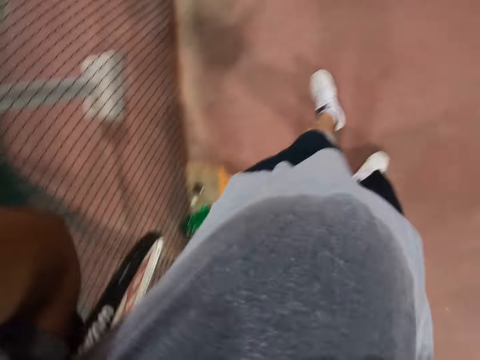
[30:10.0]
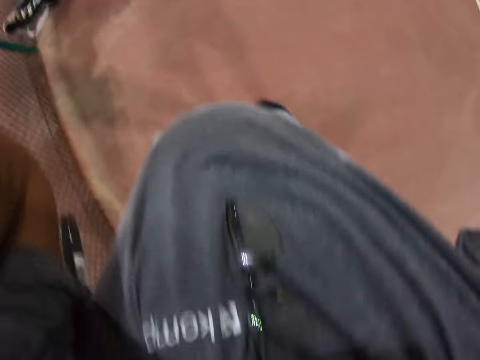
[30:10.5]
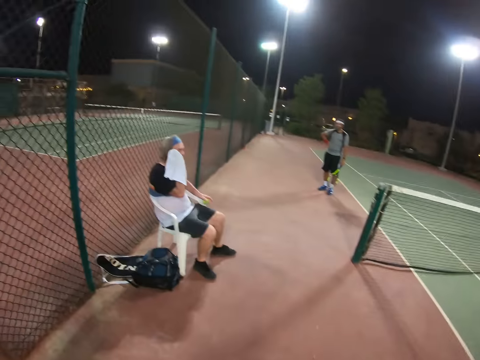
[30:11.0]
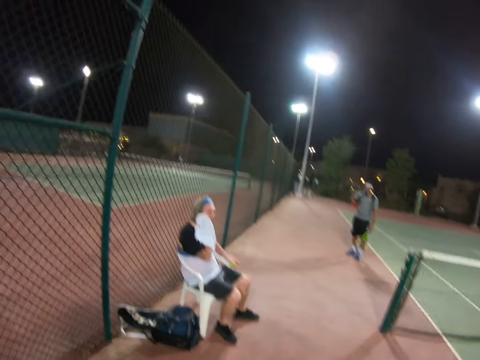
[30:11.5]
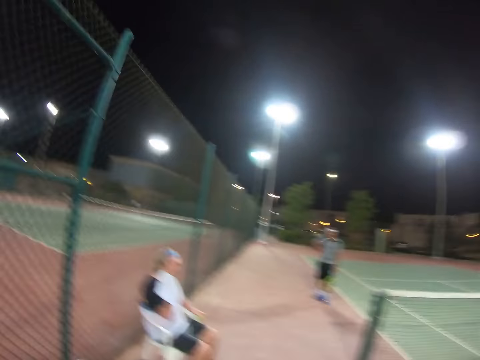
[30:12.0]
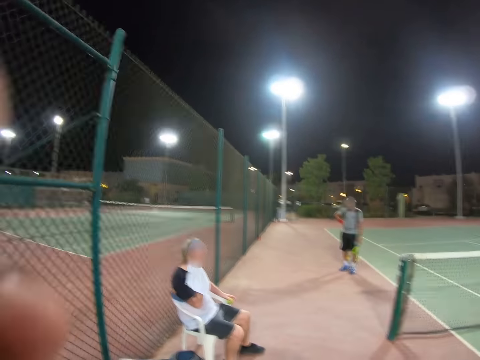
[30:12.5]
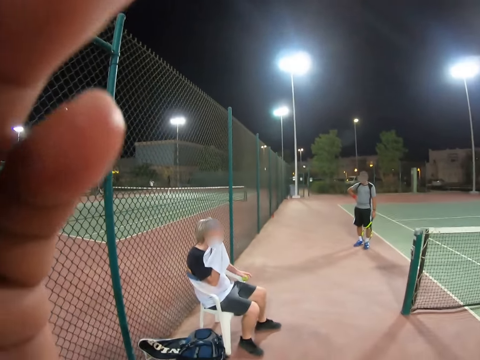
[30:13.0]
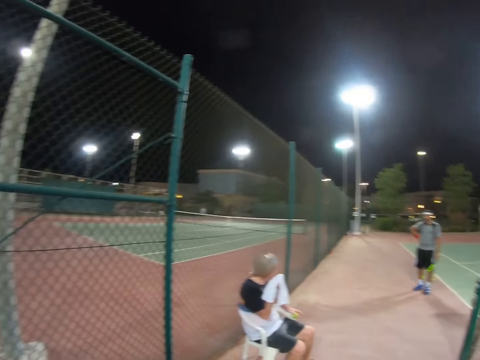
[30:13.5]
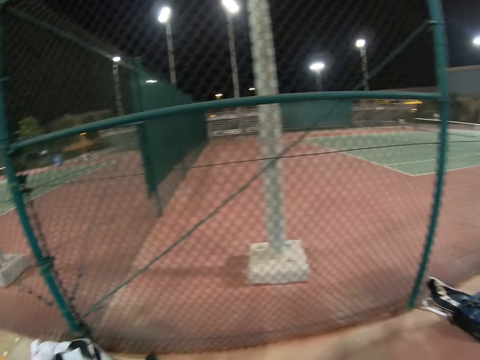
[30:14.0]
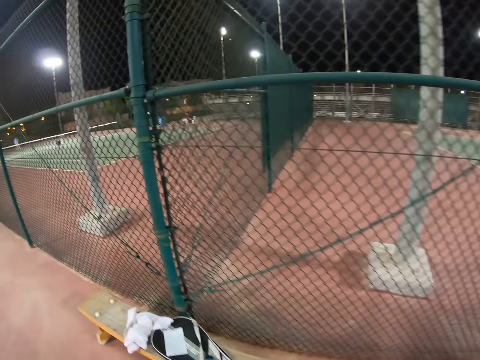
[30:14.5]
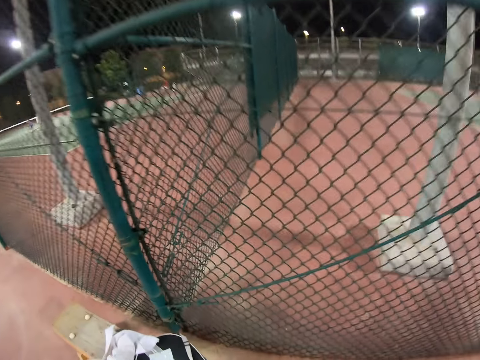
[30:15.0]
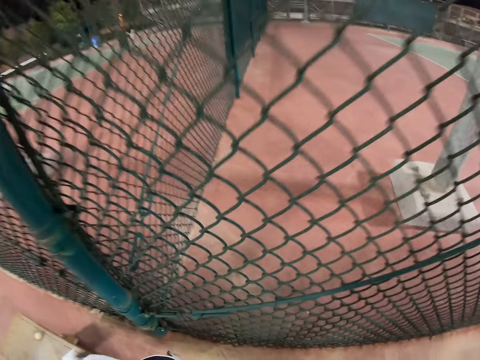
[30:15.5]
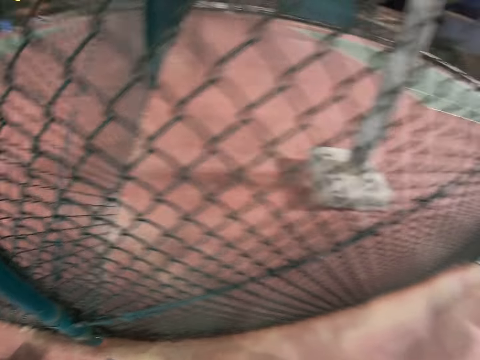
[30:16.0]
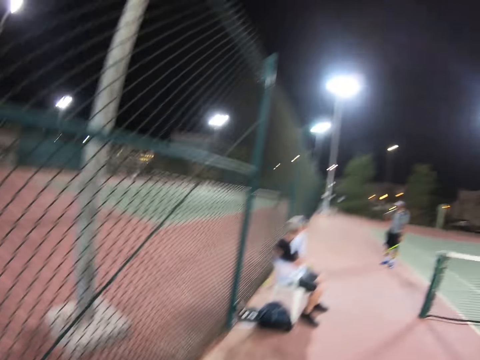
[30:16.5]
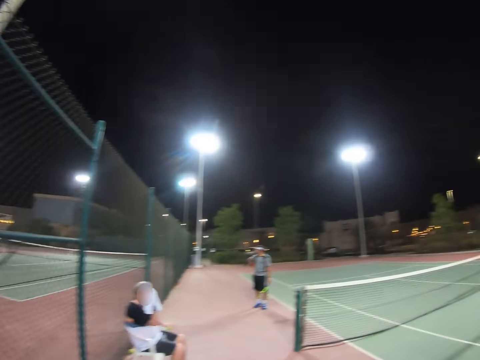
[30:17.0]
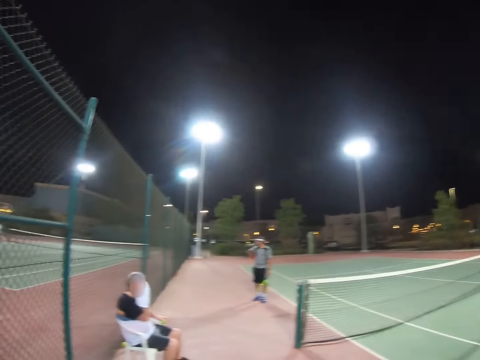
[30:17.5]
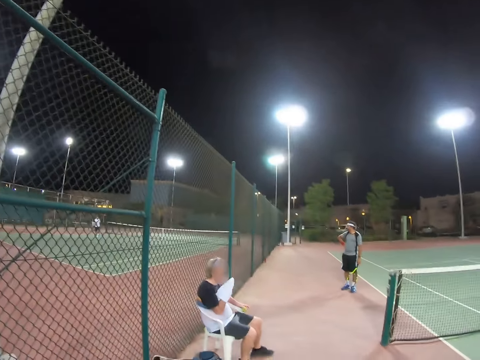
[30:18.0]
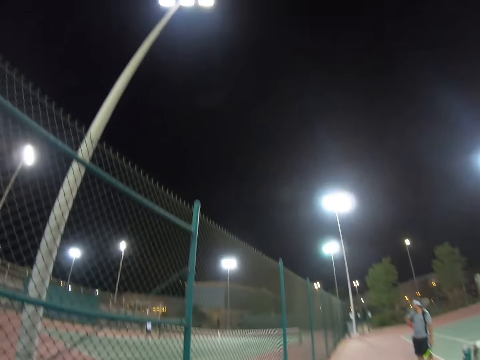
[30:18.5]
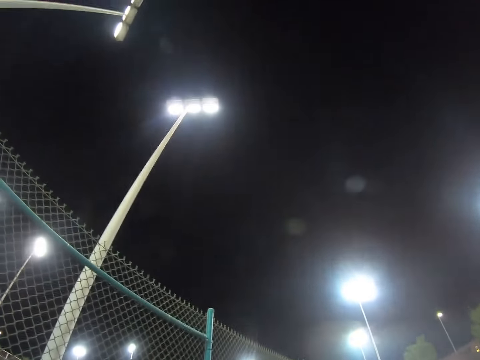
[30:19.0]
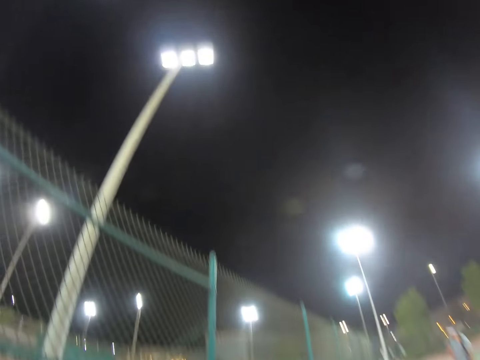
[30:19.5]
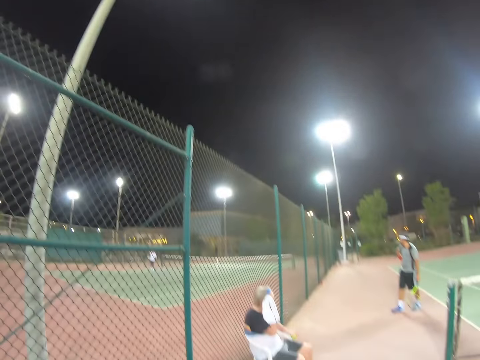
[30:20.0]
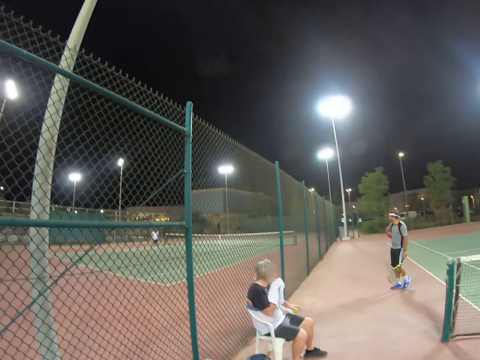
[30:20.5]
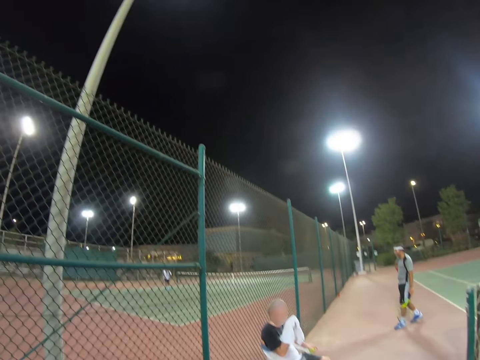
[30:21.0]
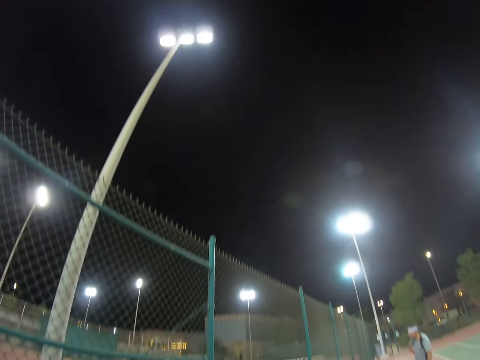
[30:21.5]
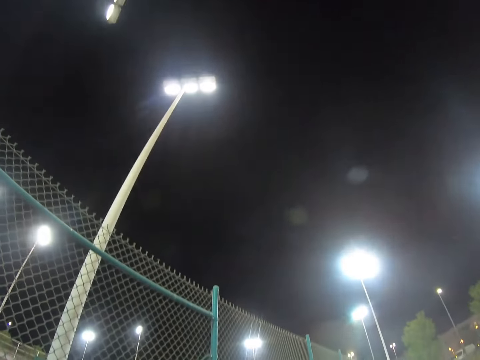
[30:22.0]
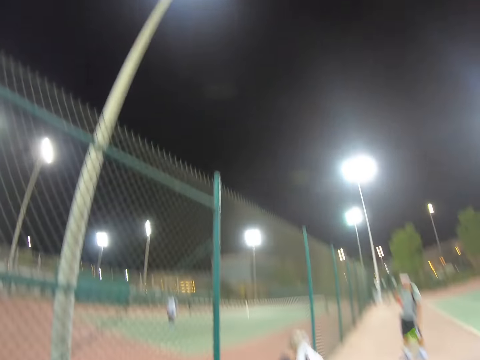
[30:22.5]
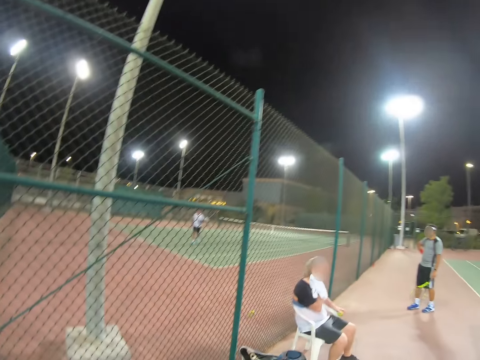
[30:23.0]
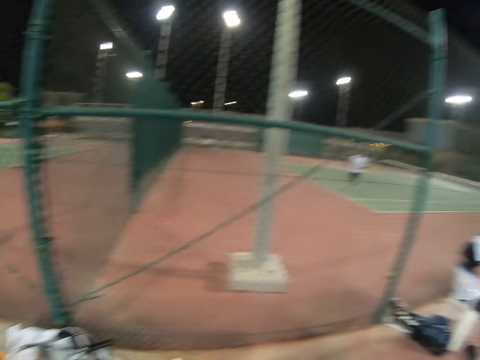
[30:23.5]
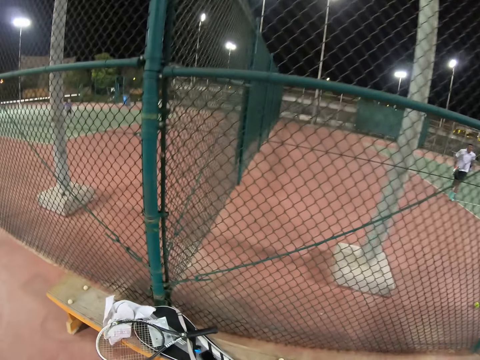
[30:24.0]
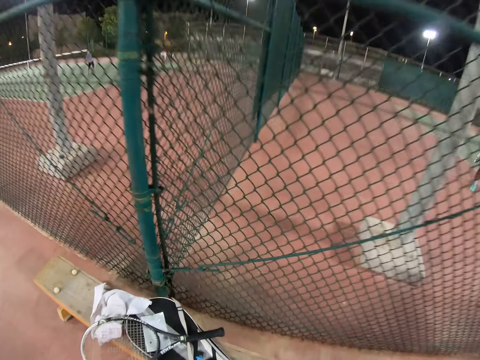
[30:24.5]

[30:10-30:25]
A man wipes himself with a towel. The camera wearer touches something.

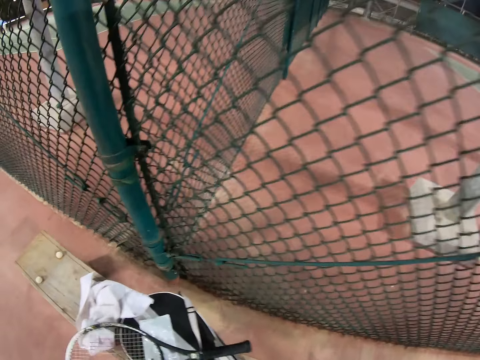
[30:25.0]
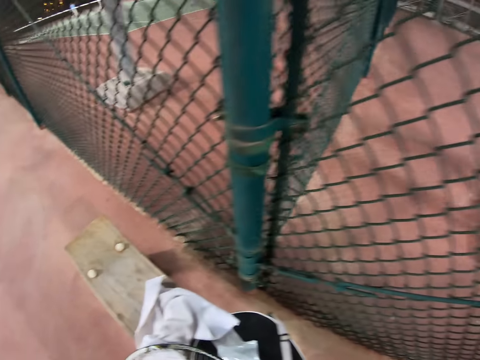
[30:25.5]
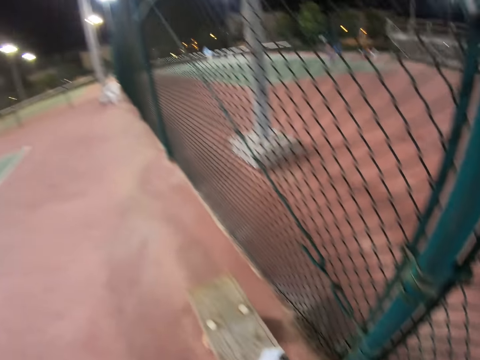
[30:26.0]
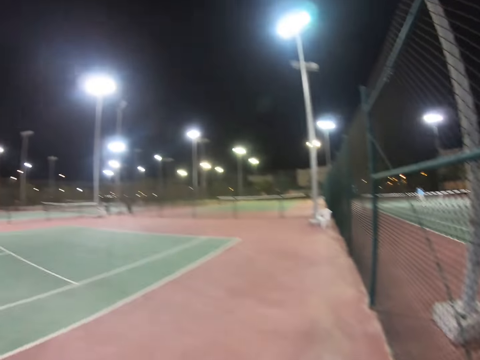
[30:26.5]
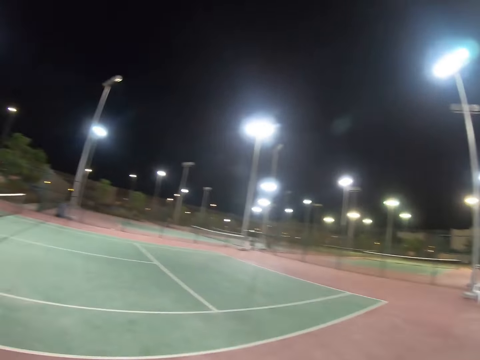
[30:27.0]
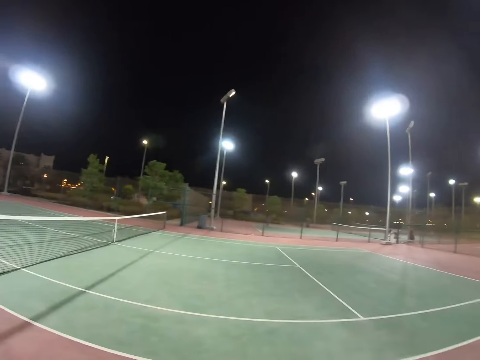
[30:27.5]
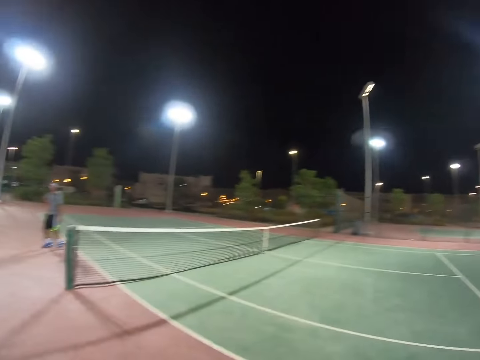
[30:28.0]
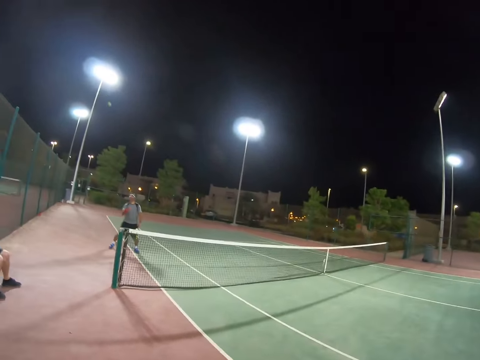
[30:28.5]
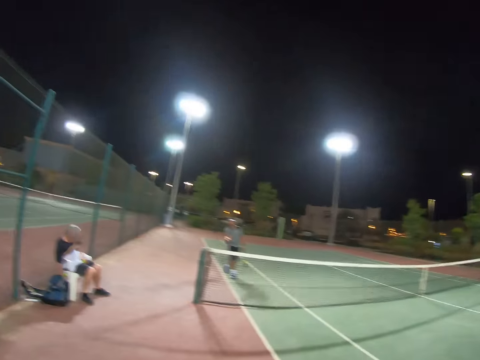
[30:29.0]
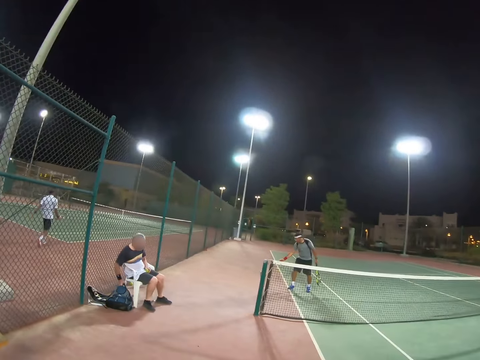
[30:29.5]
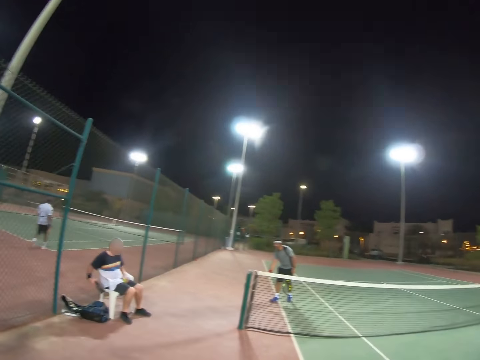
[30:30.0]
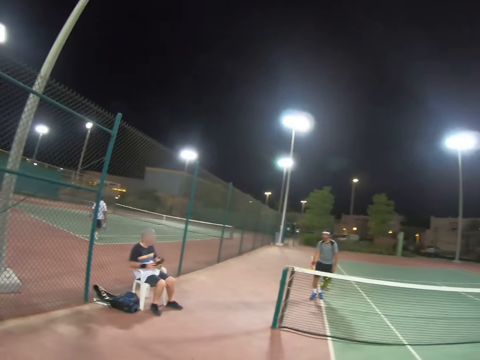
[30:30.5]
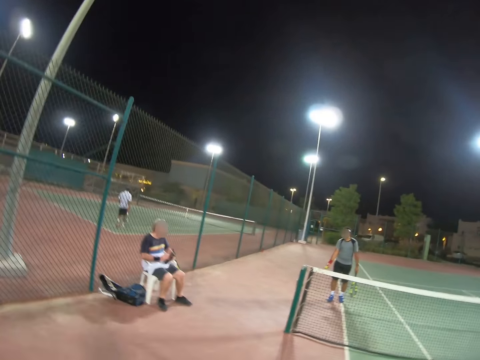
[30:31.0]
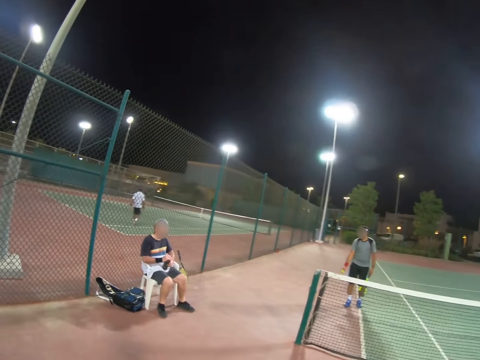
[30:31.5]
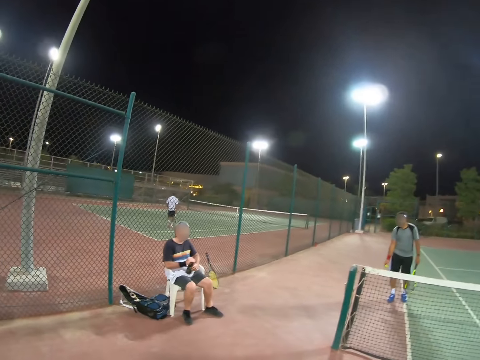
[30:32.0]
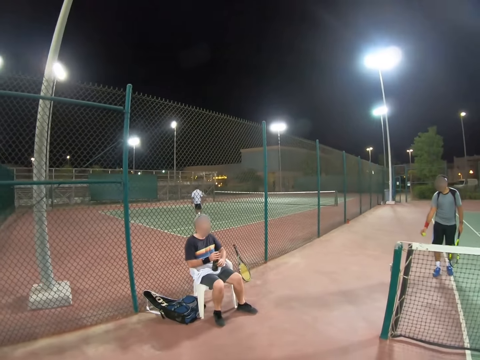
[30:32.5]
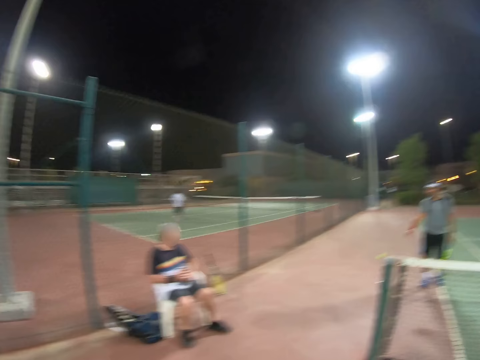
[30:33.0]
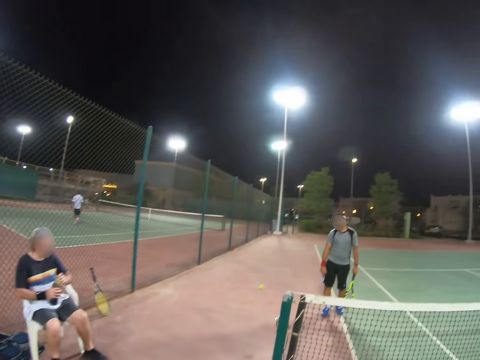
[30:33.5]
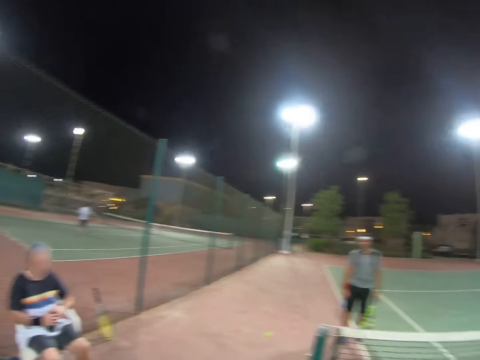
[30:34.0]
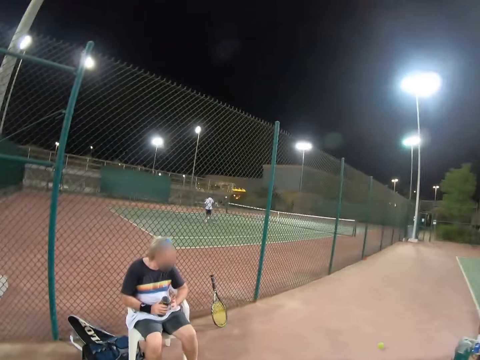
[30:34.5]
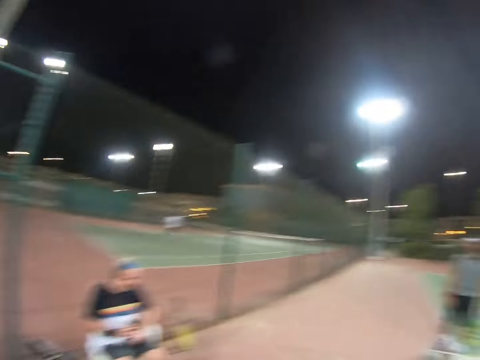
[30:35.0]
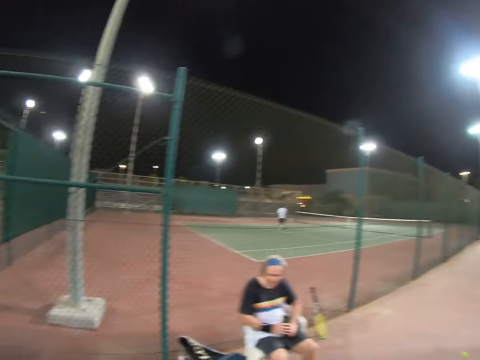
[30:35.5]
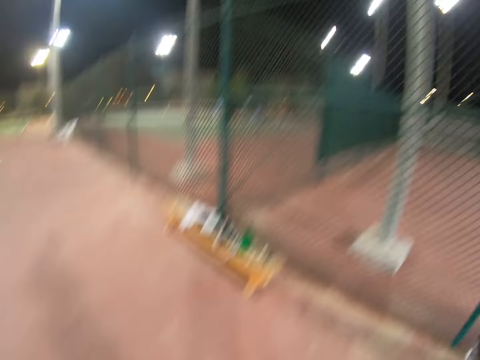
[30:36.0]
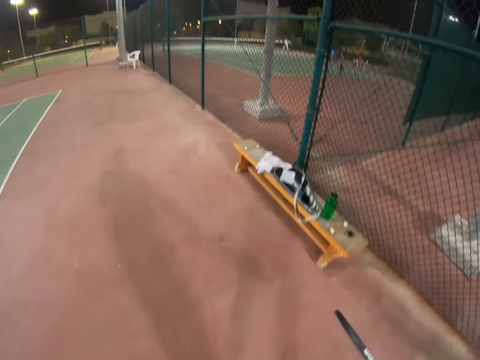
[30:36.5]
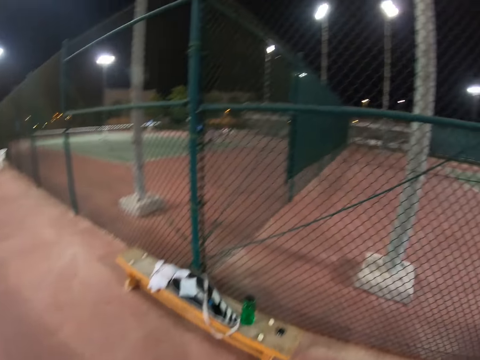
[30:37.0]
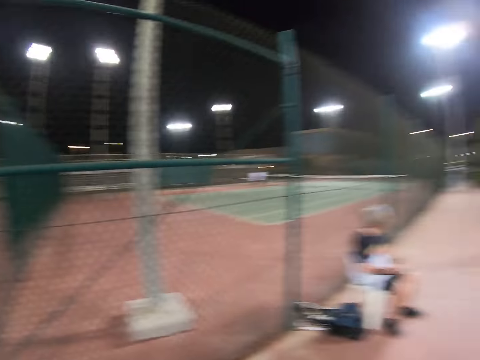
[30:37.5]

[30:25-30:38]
The camera wearer looks at the background. A person takes a phone from the bag. A man throws a ball on the ground.
